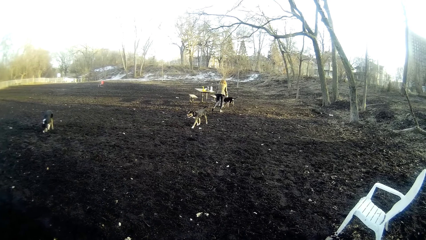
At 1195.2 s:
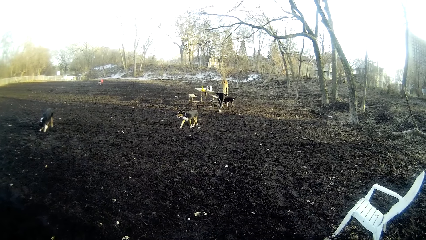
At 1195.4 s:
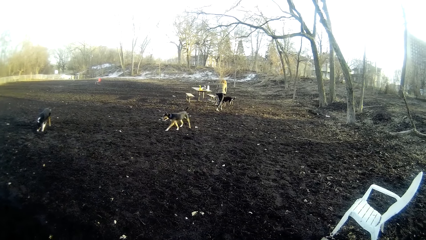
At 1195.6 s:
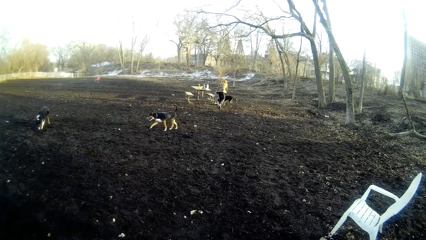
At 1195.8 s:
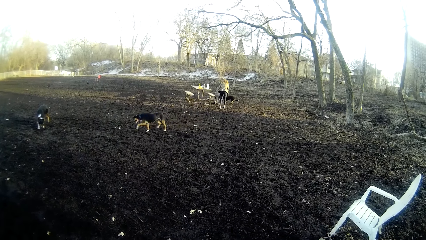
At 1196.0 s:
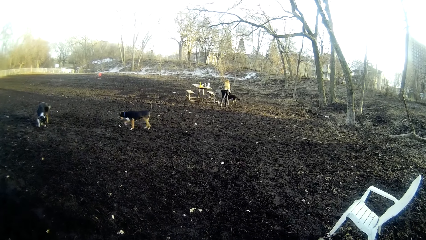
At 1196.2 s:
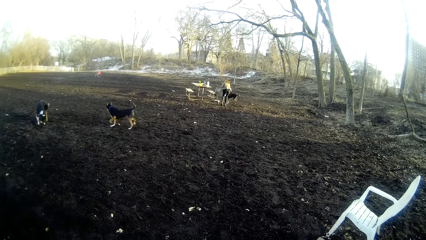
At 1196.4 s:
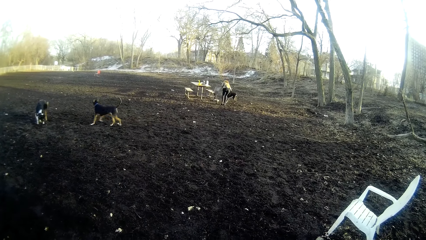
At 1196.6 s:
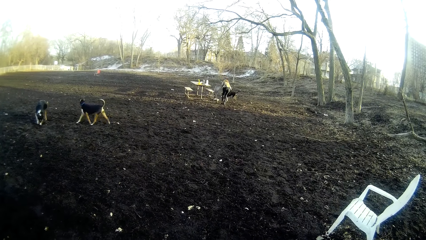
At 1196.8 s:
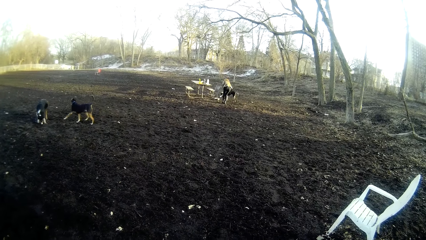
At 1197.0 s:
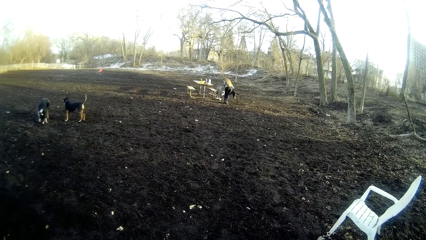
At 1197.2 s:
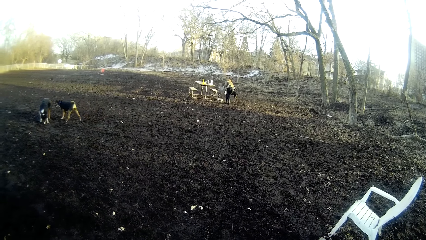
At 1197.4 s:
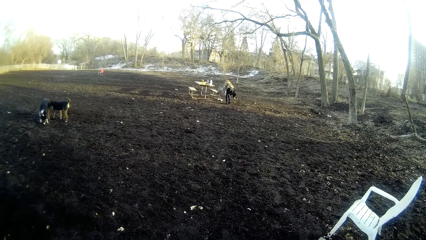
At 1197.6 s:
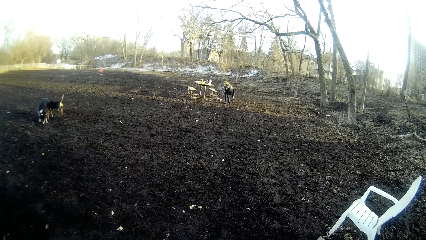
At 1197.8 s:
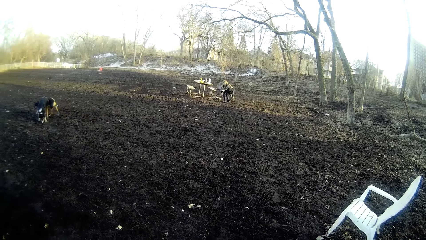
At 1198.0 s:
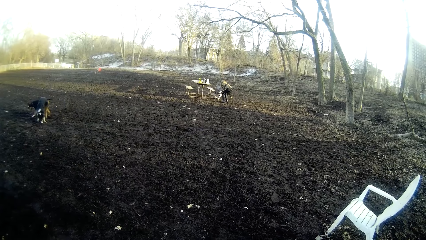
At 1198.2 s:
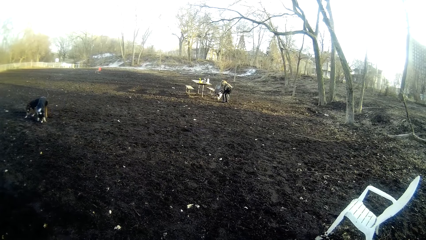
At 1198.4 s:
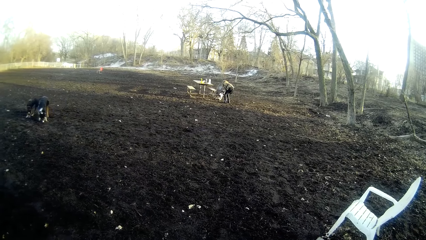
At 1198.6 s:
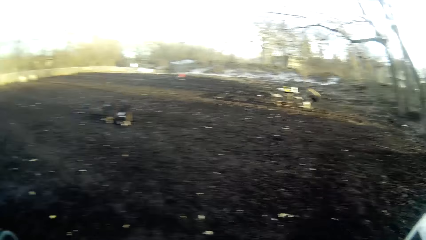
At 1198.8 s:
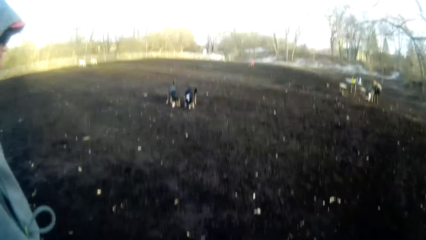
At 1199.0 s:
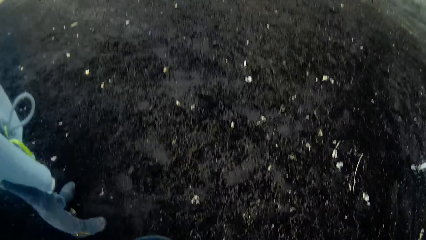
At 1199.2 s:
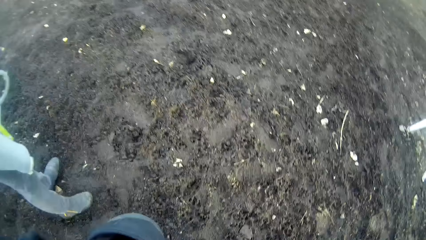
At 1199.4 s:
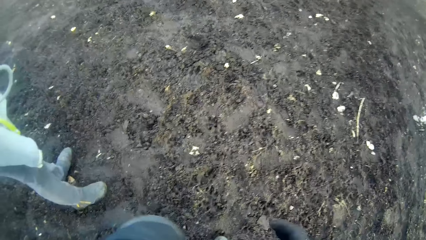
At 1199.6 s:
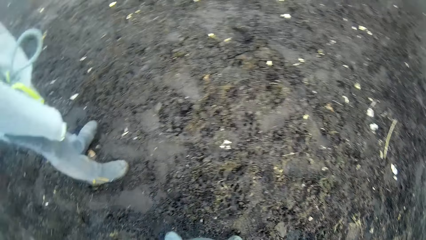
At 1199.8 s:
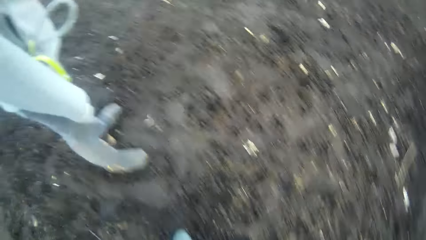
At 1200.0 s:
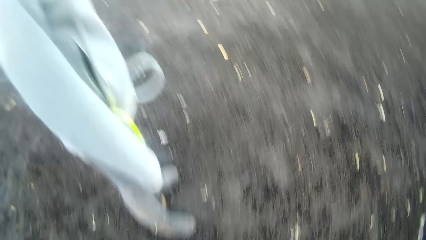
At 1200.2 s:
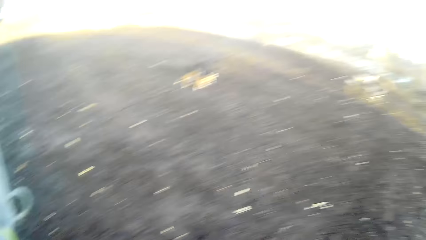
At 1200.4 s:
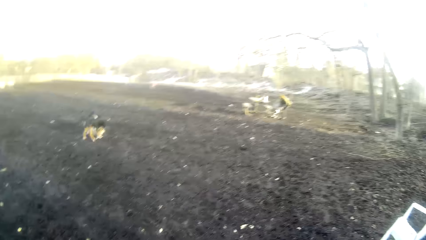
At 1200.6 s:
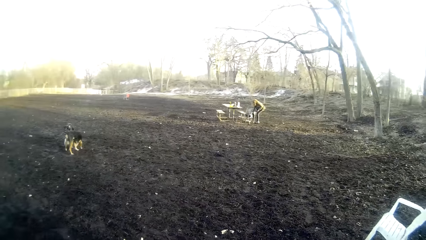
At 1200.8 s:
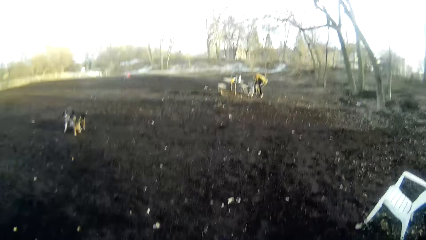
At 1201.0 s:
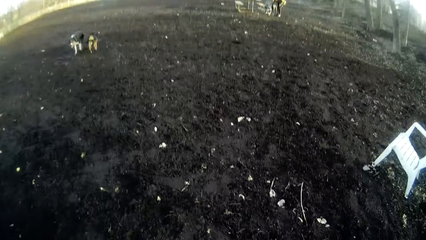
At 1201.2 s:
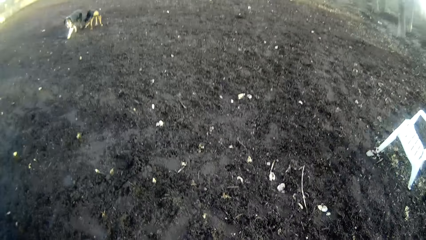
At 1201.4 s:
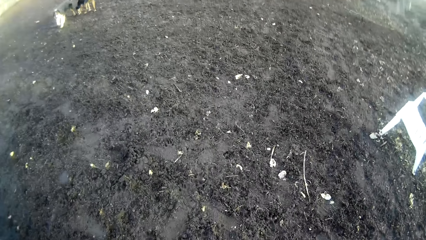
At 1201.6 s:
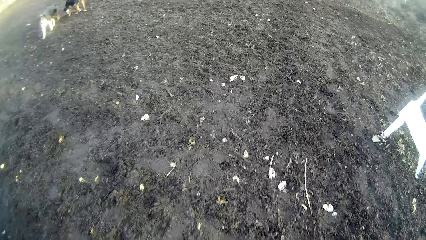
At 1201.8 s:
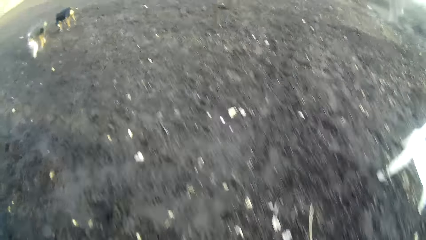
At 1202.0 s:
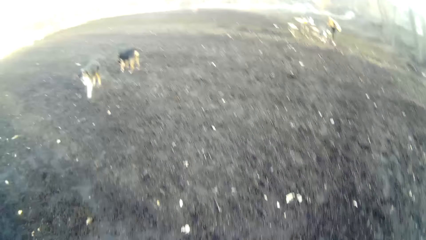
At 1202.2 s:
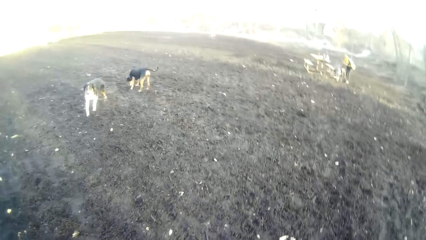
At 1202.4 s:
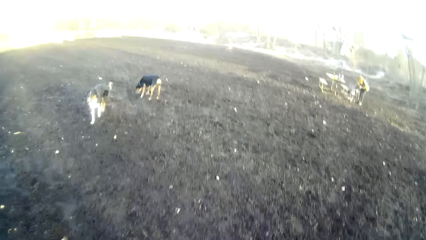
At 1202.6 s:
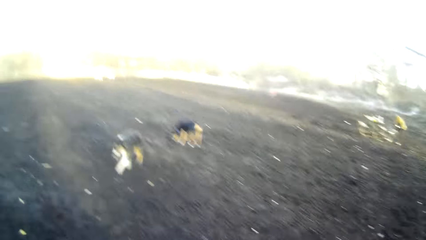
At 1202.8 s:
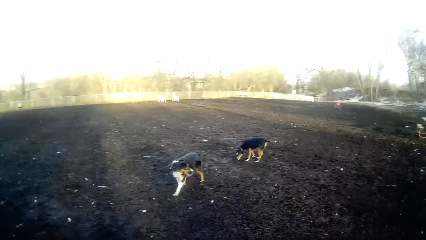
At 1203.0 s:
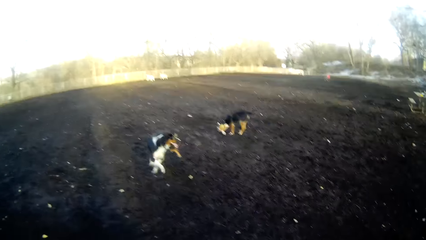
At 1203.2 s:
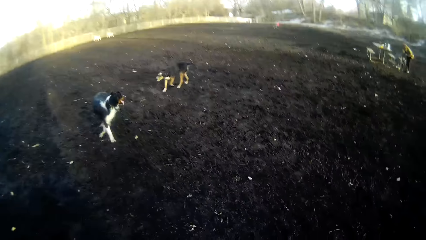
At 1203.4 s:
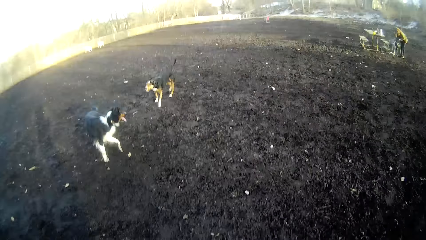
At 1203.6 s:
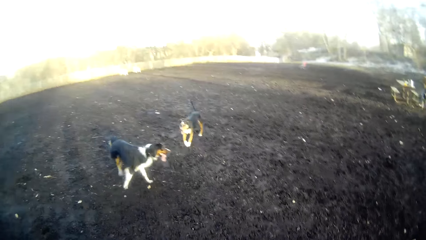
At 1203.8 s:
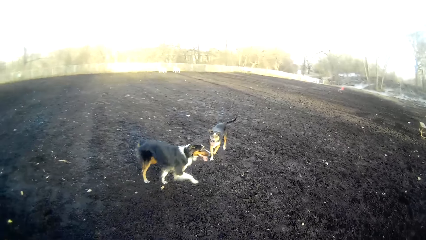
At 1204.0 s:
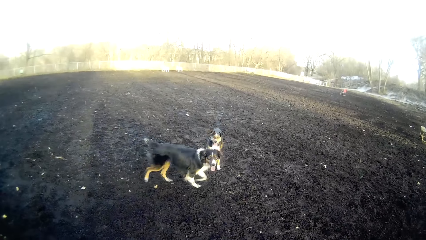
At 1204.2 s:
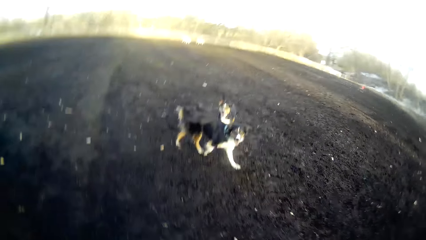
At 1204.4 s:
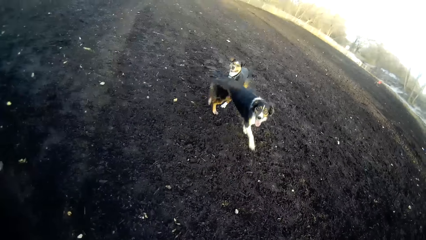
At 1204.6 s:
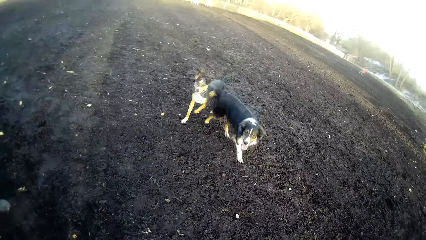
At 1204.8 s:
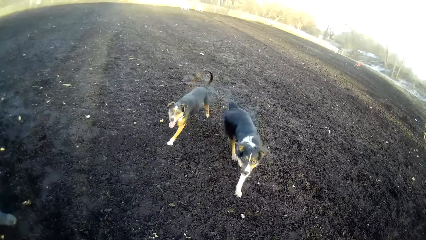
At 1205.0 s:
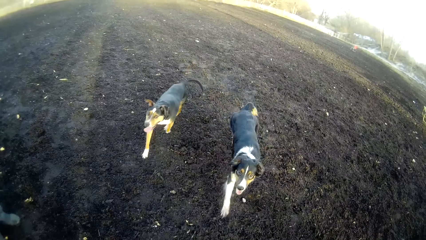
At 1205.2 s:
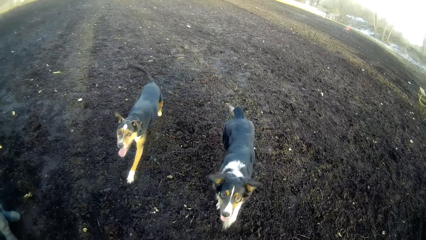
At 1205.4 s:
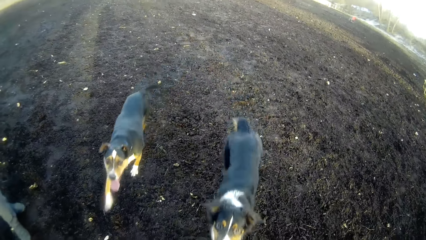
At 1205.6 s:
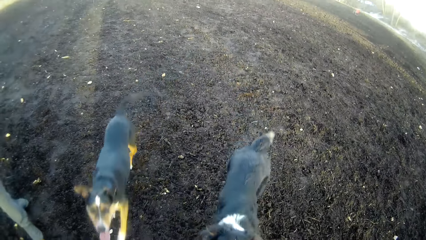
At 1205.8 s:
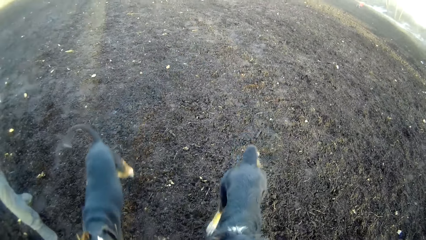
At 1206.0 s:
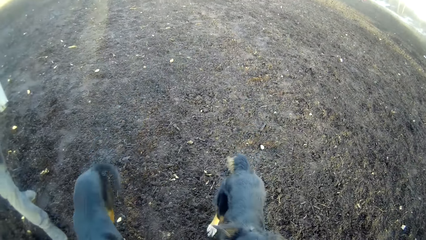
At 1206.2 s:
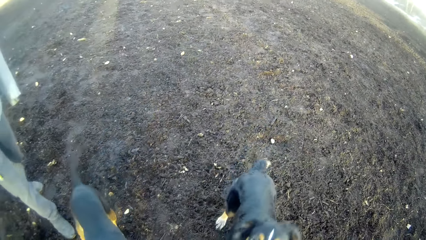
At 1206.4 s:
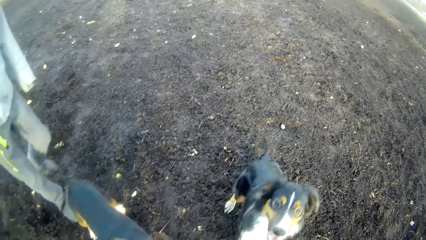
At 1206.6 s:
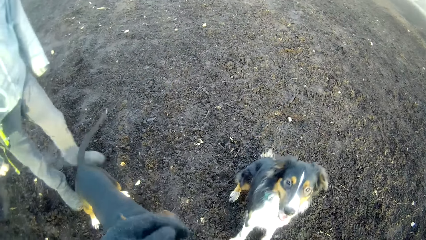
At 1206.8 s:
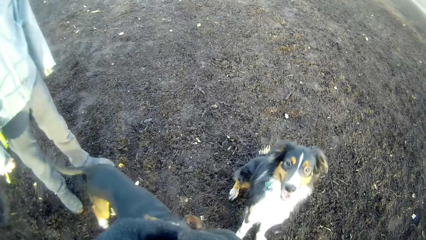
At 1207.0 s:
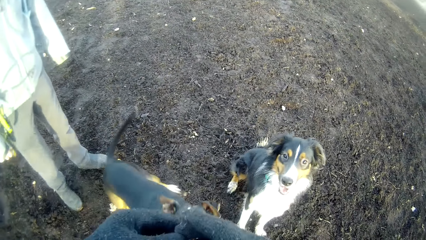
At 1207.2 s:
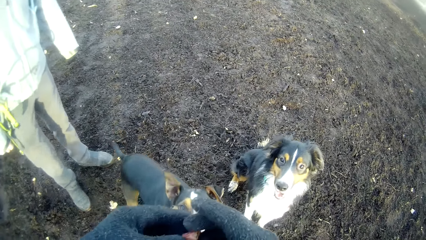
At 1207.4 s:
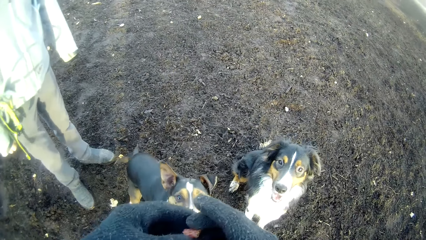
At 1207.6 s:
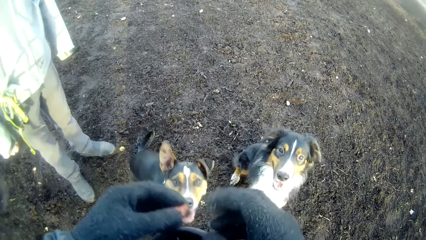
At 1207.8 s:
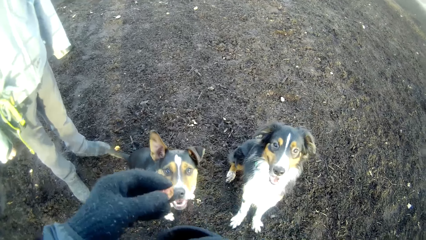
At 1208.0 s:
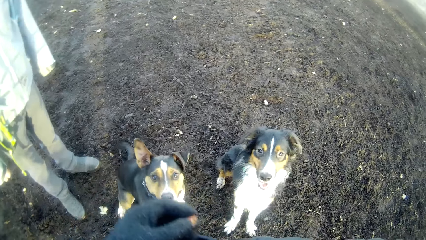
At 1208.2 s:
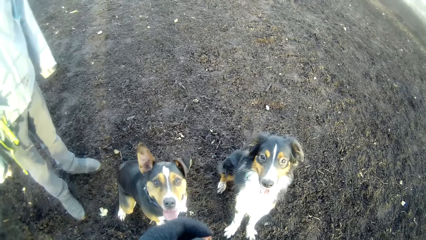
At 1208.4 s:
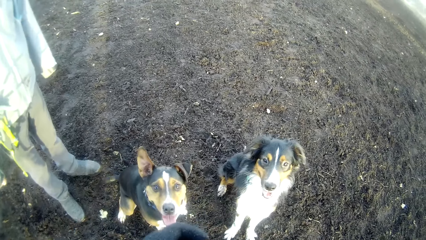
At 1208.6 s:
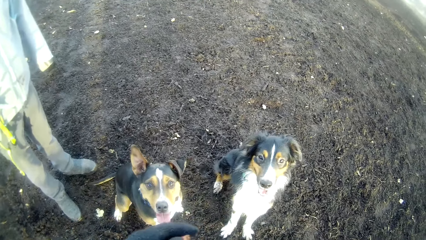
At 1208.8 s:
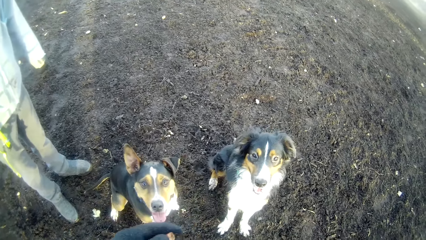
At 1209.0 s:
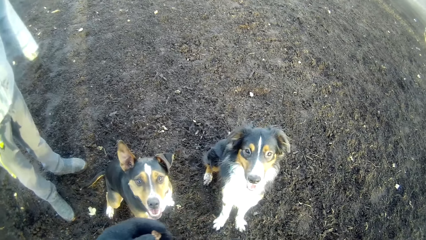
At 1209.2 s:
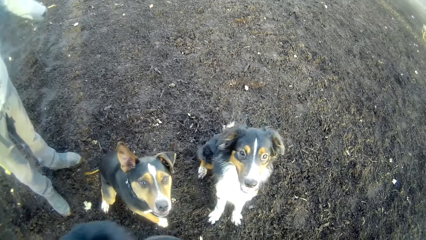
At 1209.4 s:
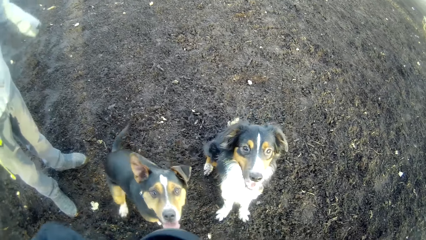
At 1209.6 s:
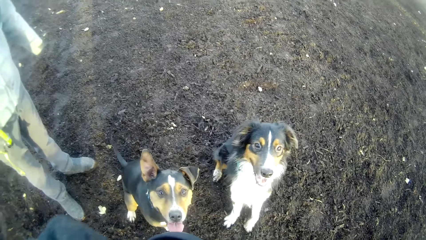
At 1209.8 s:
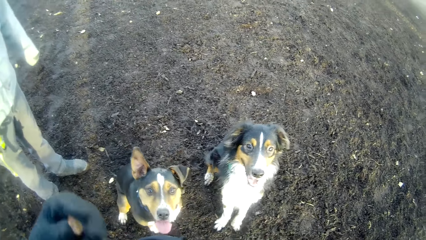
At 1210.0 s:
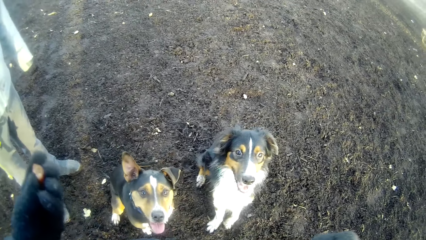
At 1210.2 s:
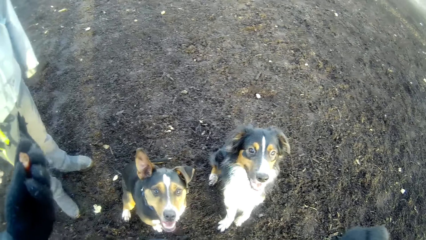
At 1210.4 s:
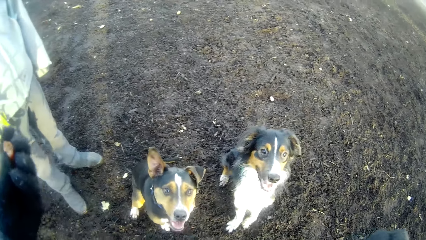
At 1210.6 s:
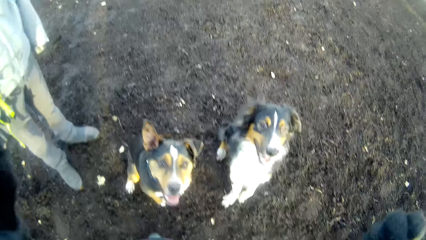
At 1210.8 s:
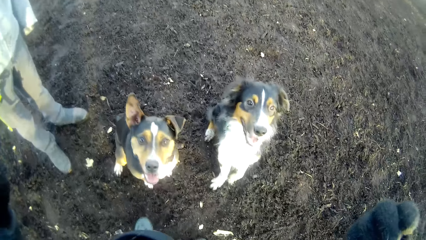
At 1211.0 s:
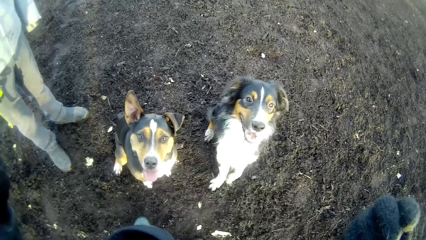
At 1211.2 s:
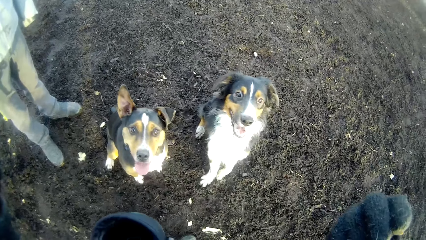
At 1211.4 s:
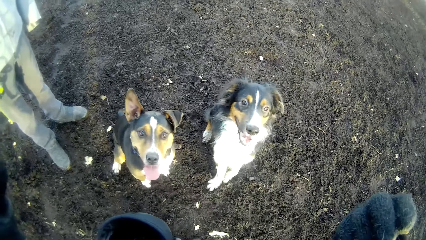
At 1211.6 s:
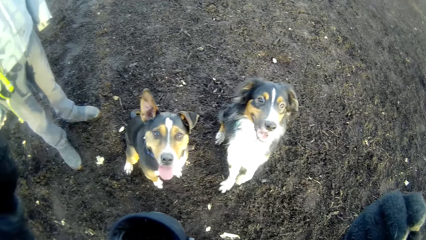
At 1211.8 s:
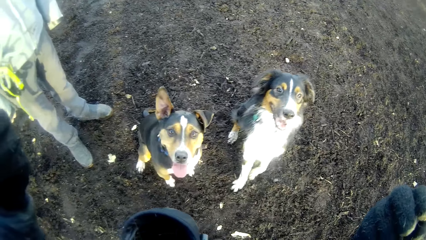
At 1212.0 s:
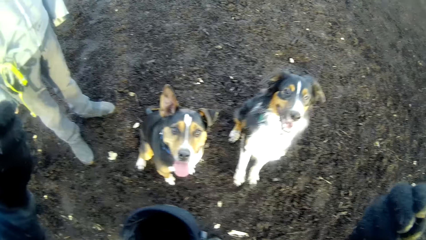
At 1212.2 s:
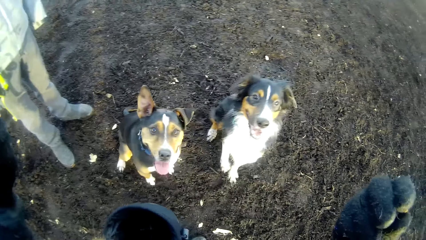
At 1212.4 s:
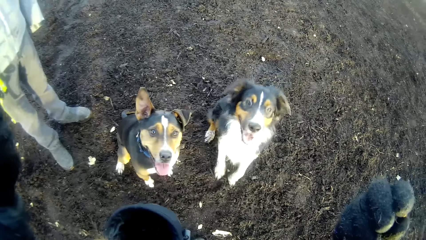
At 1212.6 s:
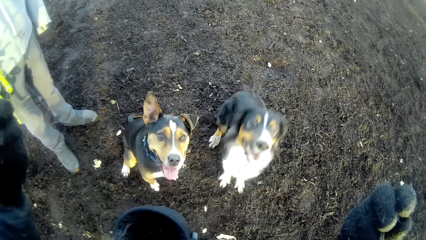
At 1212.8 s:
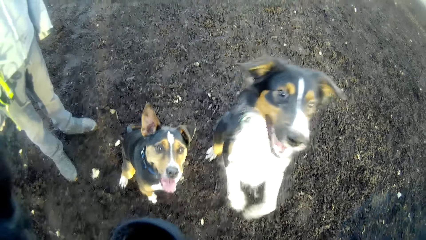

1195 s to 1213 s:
The woman feeds the second dog. The first dog walks towards the camera wearer. A fourth dog walks towards the camera wearer. The first dog sits on the ground. The third dog sits on the ground. The camera wearer brings out grains of dog food from her pocket. She holds the grains of dog food in her hands. She lifts up something.
